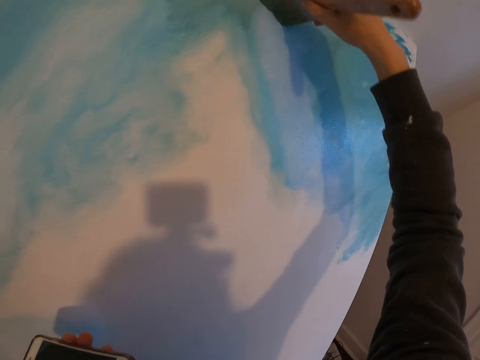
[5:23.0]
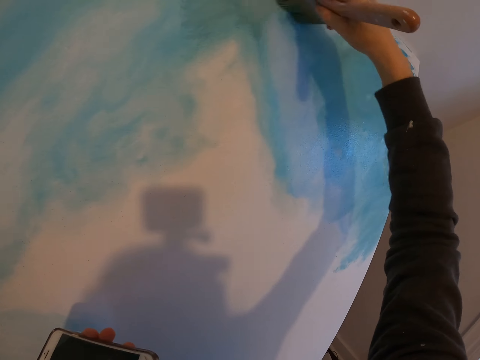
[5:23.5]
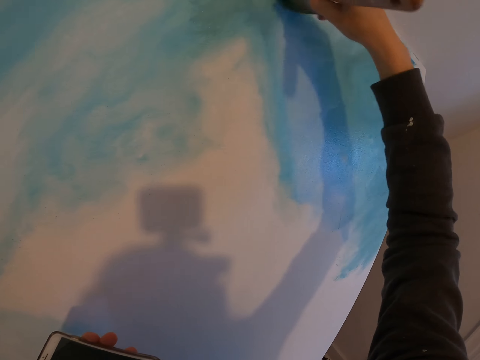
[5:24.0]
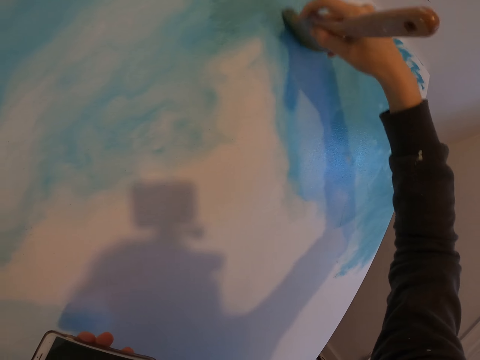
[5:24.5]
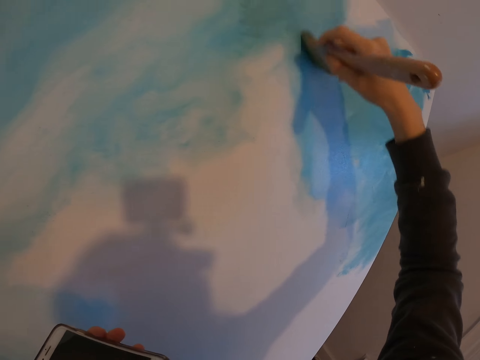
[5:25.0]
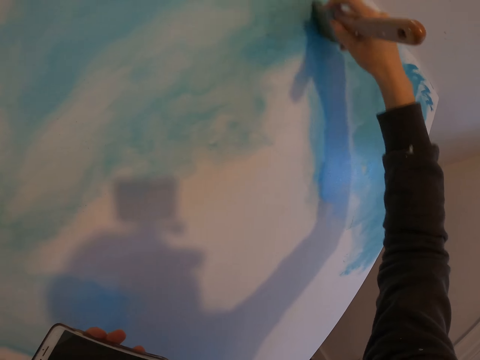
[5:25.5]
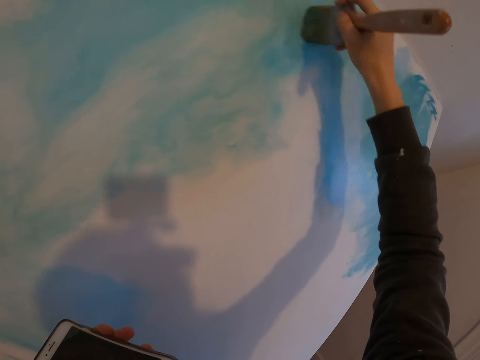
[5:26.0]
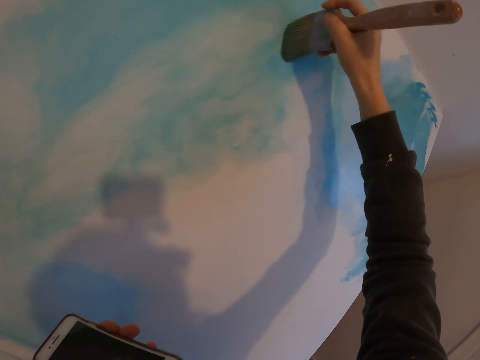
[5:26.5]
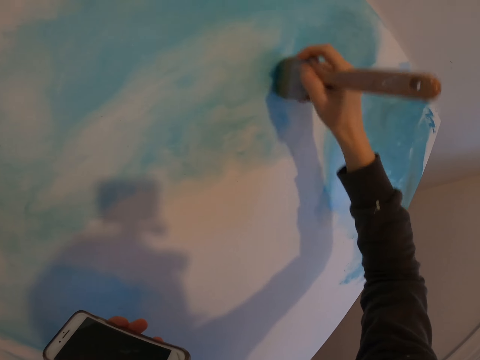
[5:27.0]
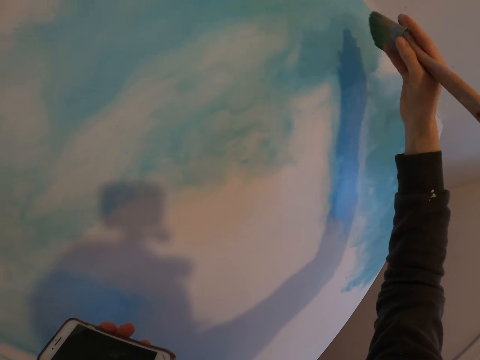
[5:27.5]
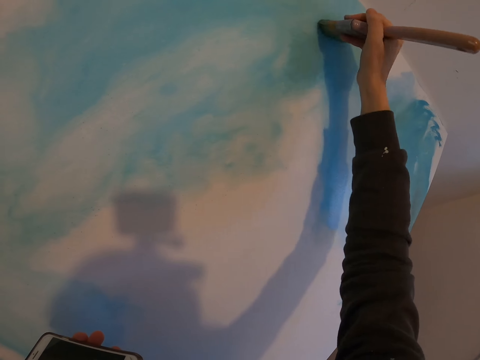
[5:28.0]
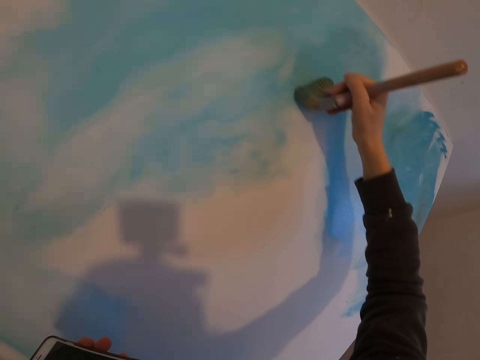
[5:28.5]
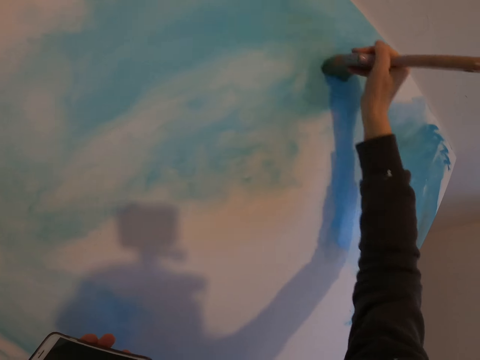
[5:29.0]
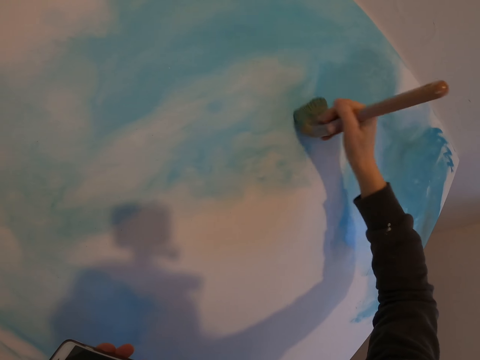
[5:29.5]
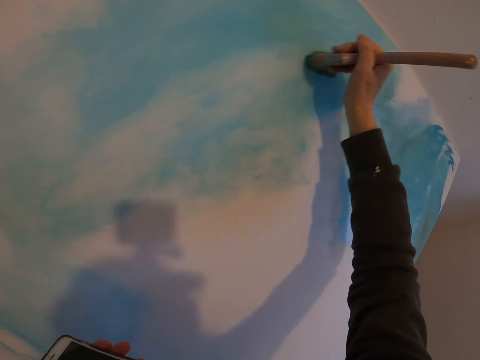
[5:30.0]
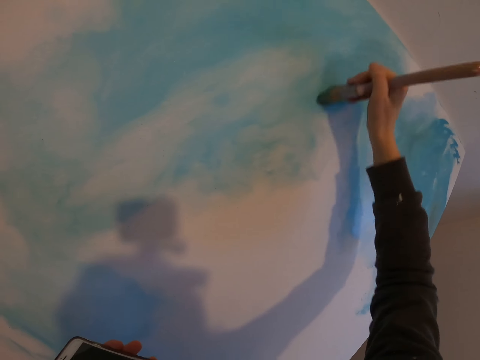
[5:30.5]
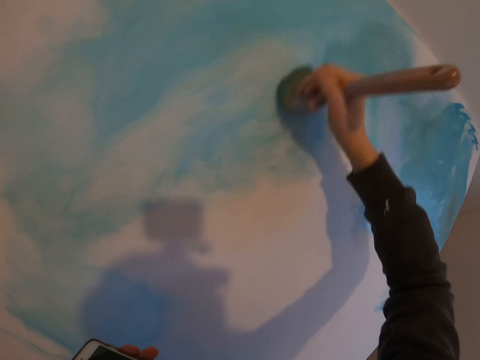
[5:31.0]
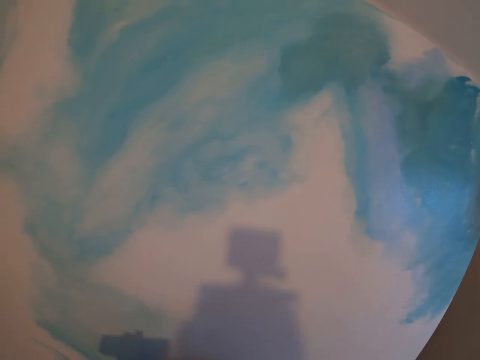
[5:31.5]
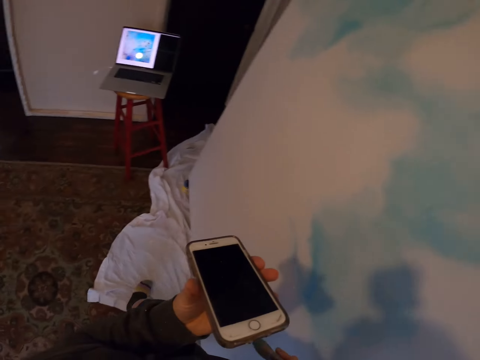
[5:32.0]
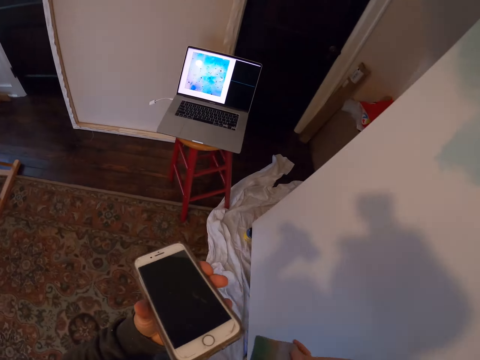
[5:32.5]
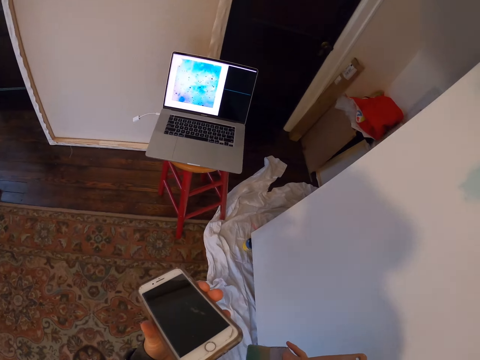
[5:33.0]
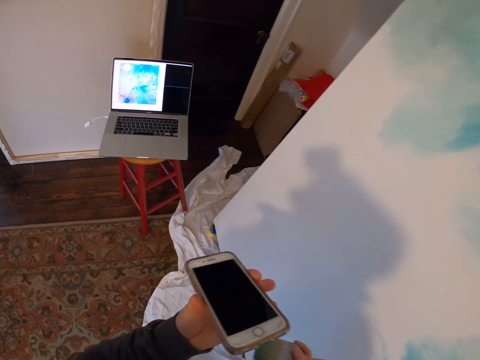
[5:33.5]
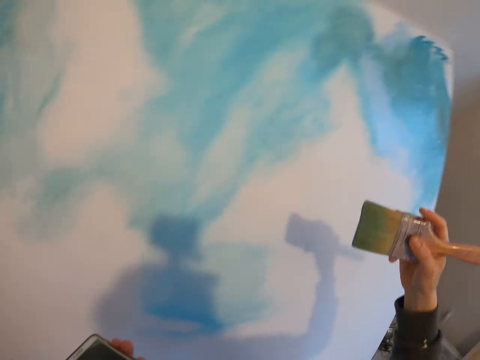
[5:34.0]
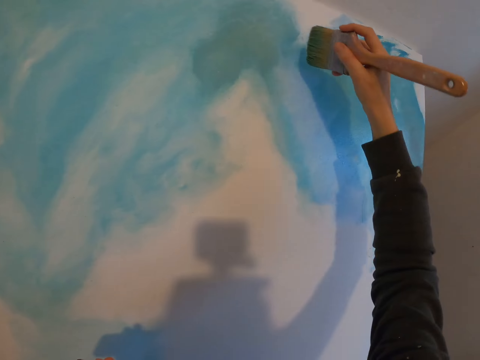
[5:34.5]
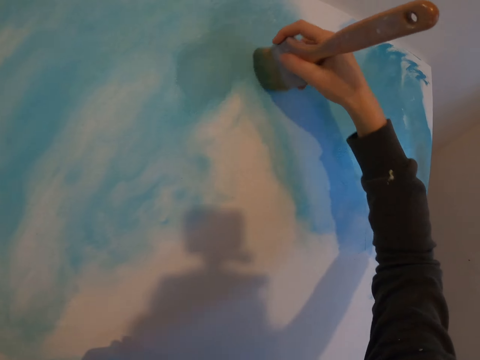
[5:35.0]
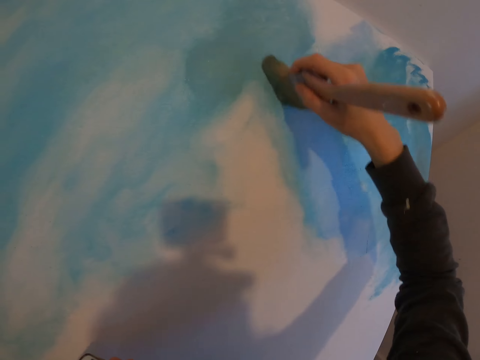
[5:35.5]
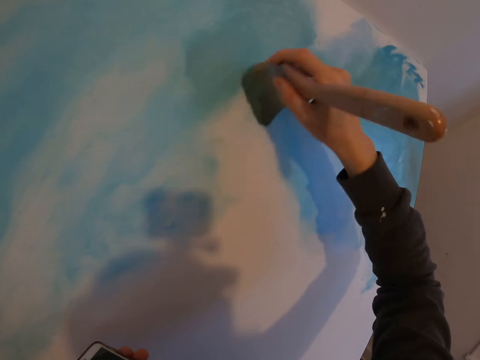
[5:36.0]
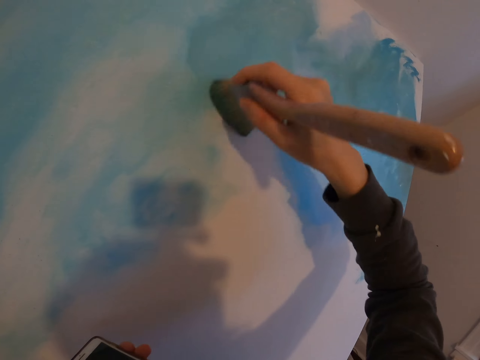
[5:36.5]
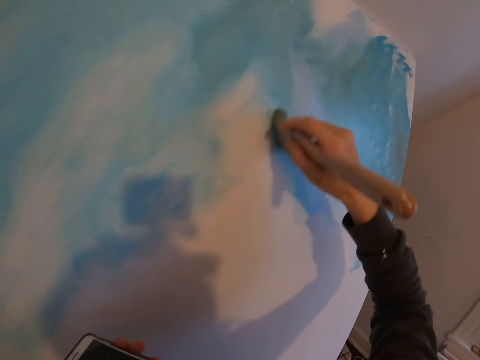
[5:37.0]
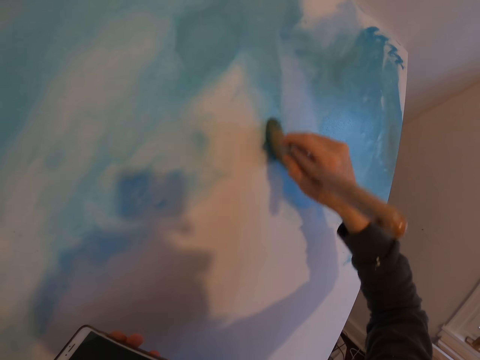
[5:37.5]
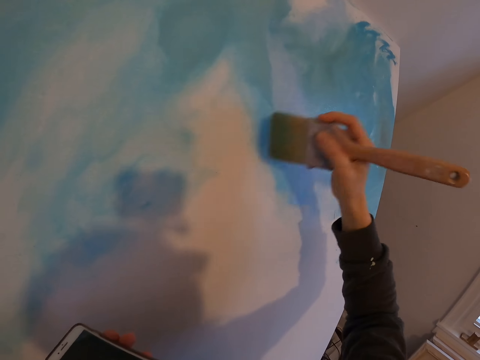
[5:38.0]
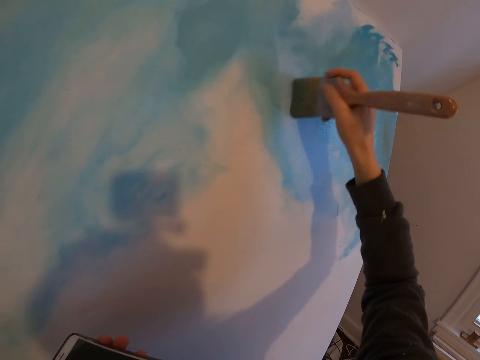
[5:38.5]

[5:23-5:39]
The camera wearer turns to the side. They take a step. They hold a phone. They look at the laptop. They hold a paint brush. They paint on a board.

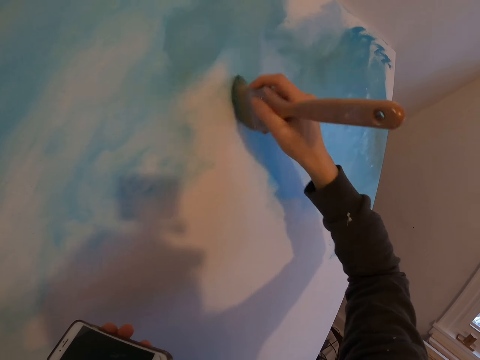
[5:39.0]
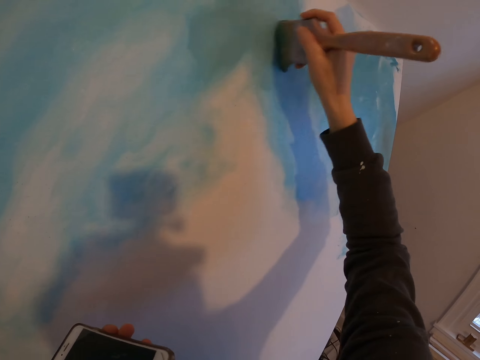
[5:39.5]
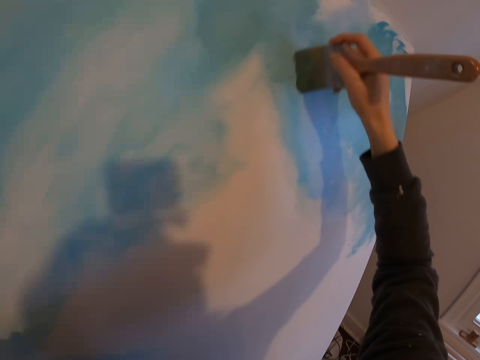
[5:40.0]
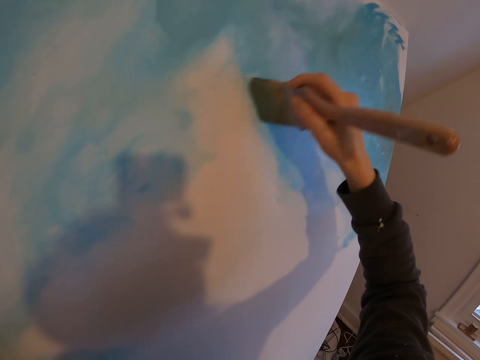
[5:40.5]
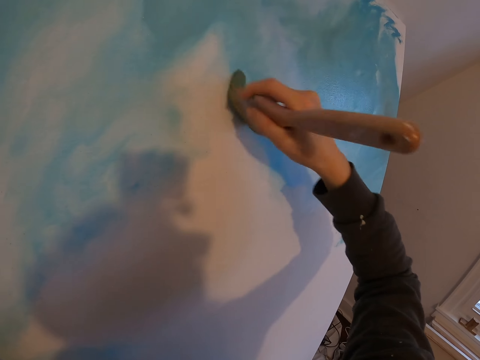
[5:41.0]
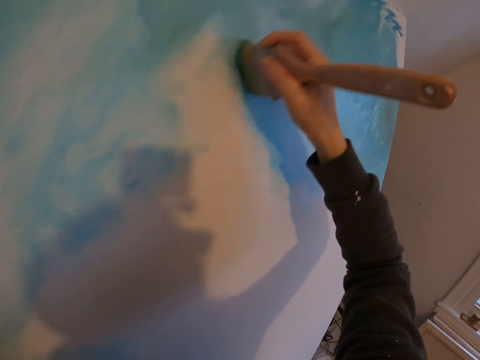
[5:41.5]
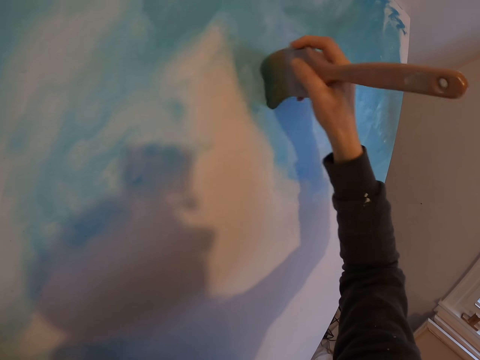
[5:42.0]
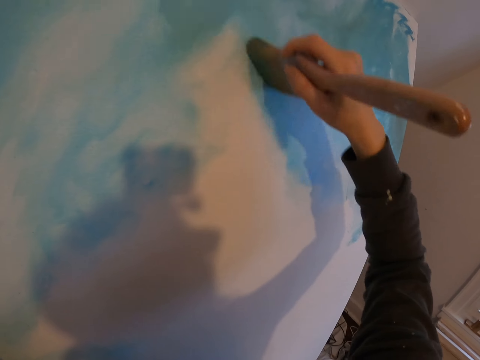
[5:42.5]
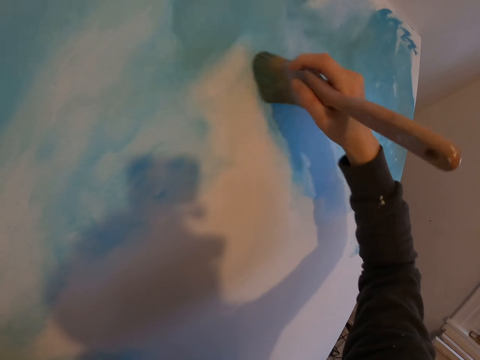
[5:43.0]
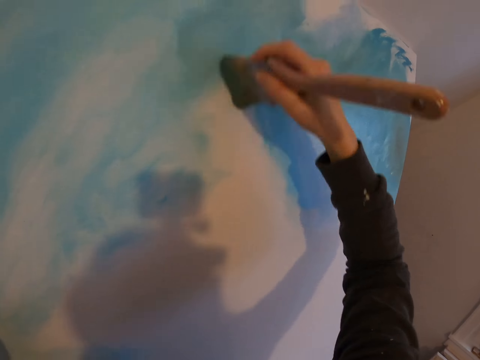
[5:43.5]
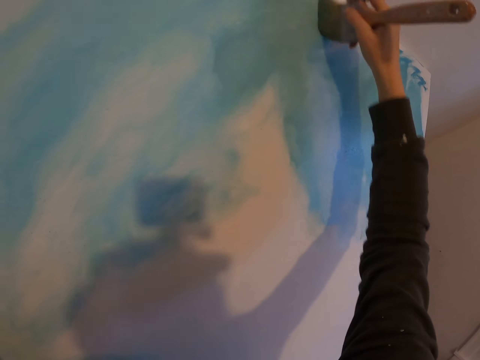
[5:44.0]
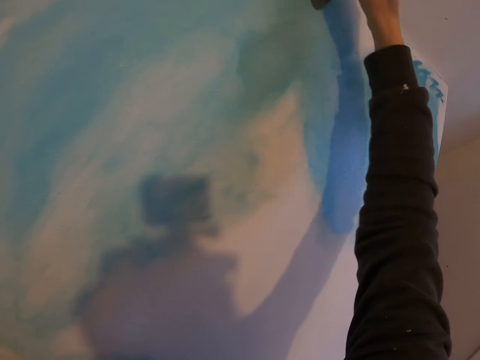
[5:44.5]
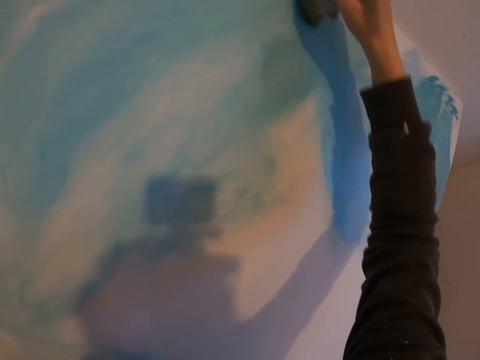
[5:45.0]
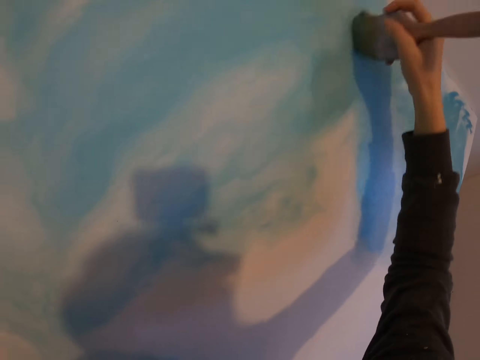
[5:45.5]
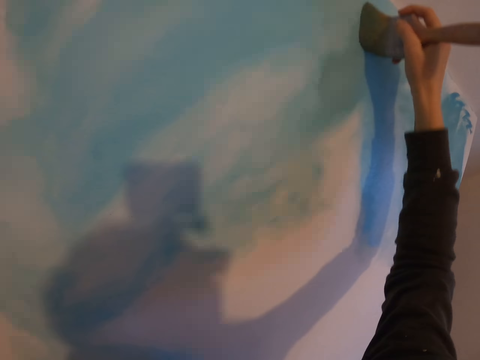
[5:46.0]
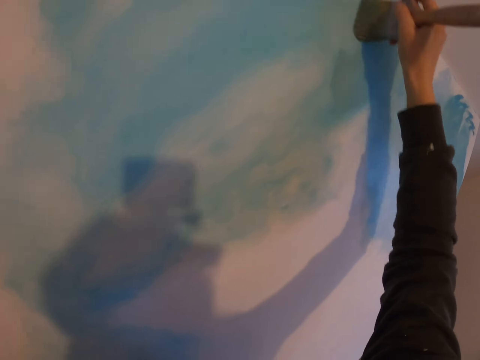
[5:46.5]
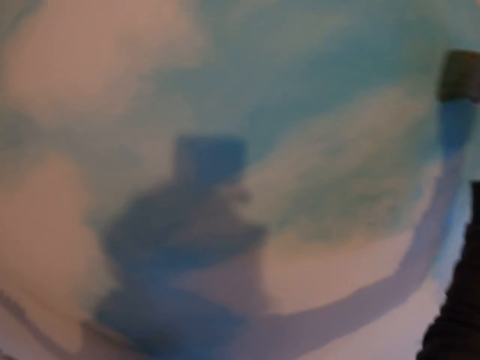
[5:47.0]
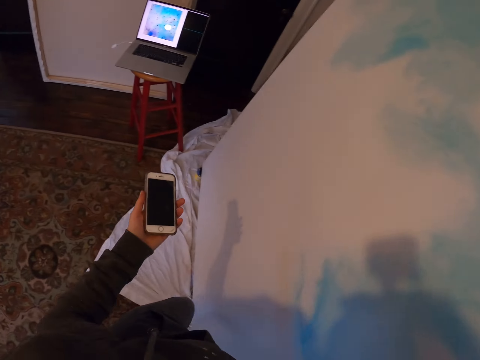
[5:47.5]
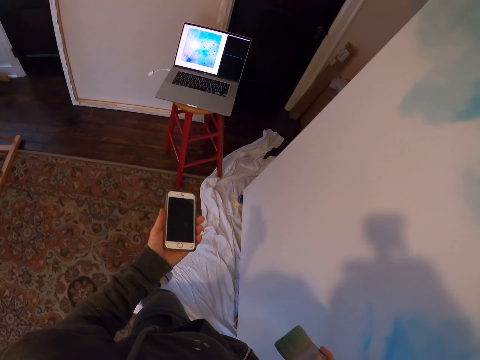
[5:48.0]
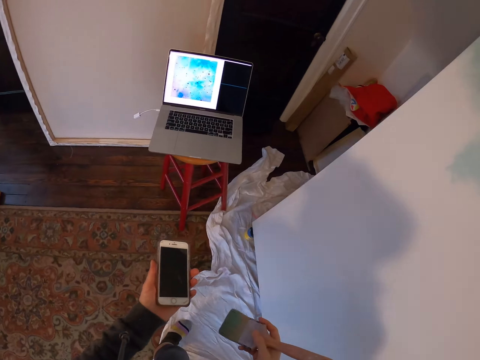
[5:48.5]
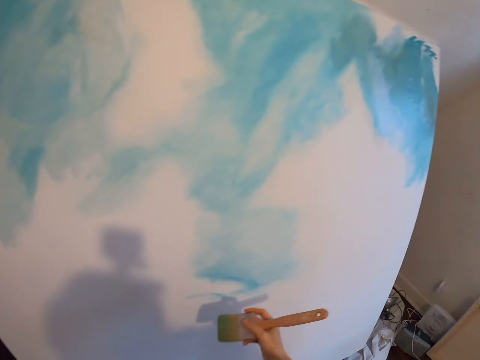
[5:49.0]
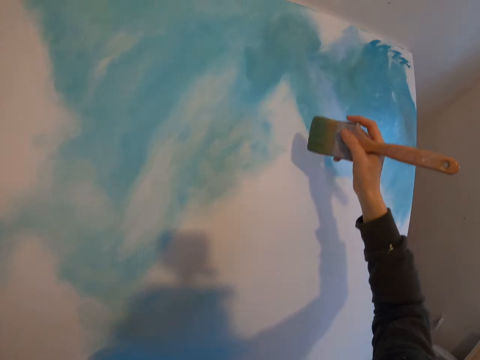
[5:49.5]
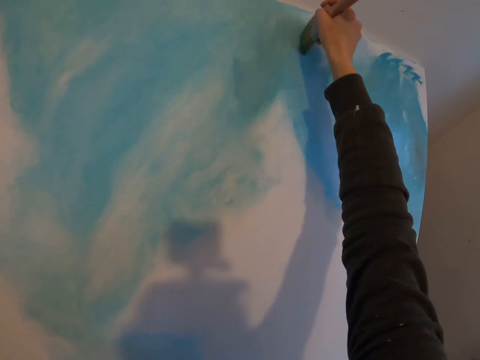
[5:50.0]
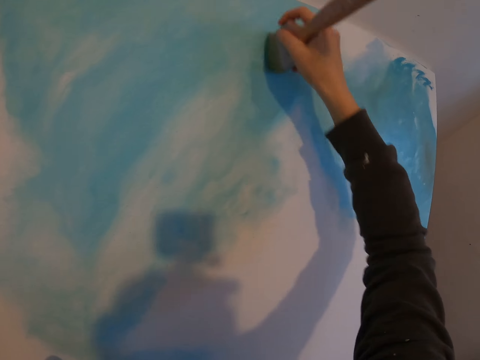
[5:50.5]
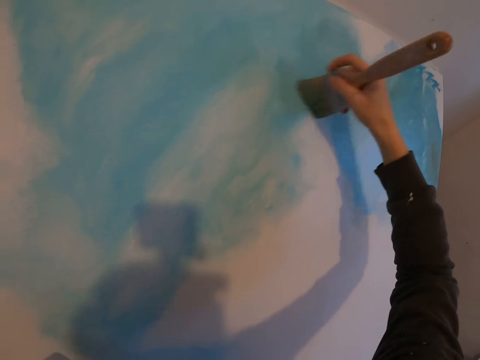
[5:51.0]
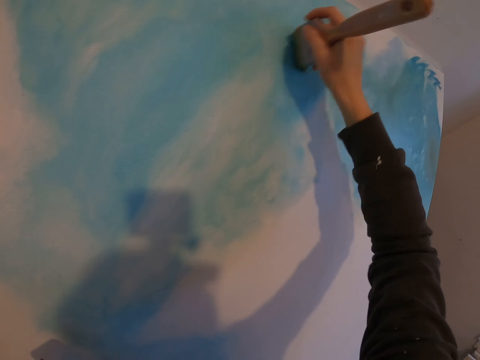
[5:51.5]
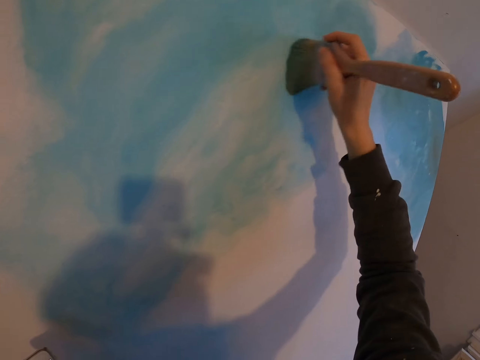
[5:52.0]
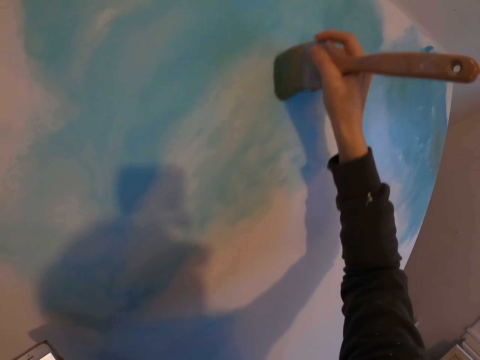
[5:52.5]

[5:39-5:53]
The camera wearer turns to the side. They hold a phone. They take a step. They look at the laptop. They turn to the side. They hold a paint brush. They paint on a board.
